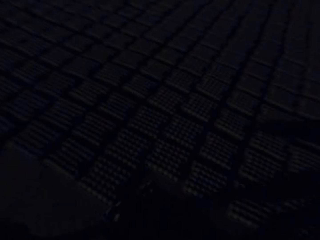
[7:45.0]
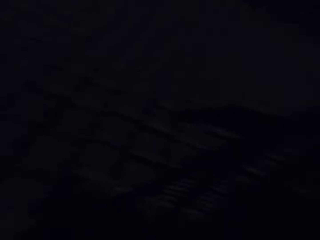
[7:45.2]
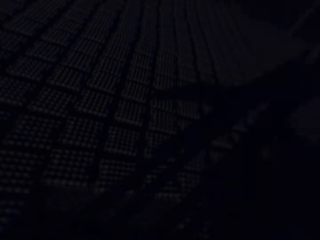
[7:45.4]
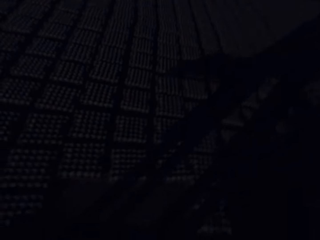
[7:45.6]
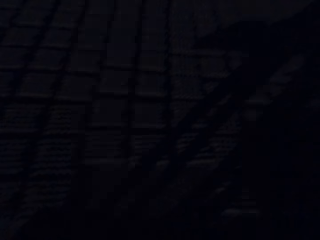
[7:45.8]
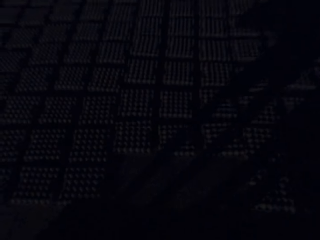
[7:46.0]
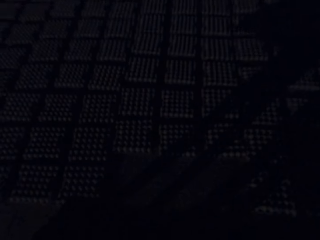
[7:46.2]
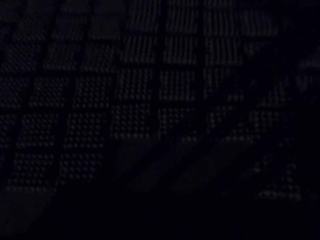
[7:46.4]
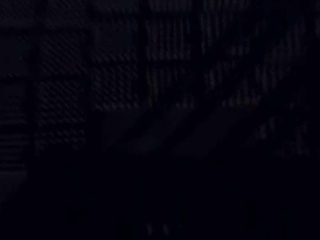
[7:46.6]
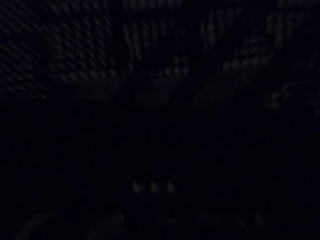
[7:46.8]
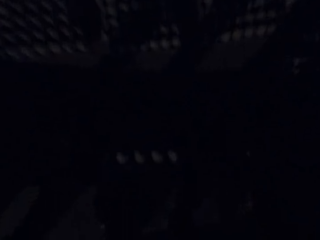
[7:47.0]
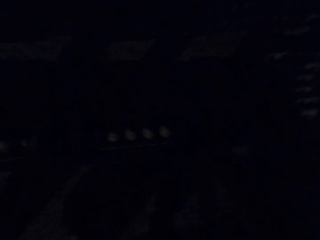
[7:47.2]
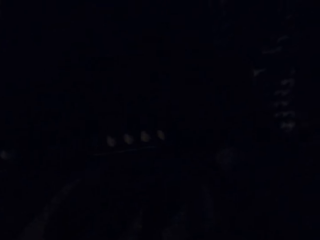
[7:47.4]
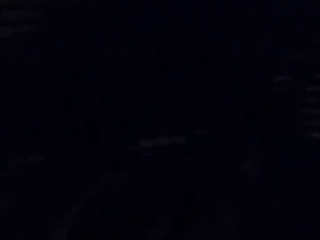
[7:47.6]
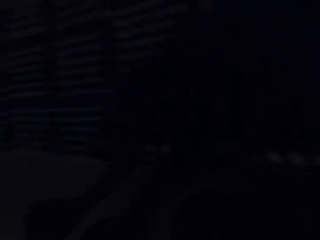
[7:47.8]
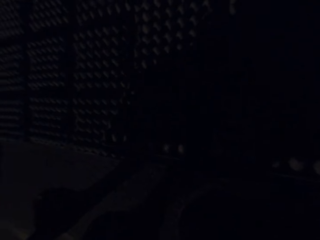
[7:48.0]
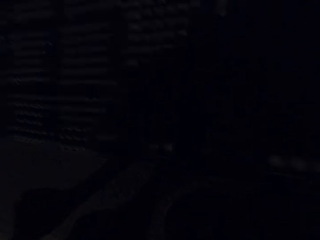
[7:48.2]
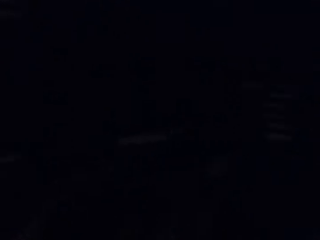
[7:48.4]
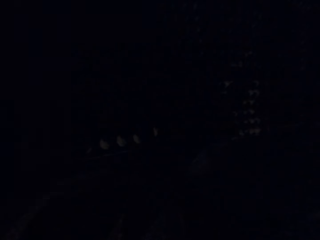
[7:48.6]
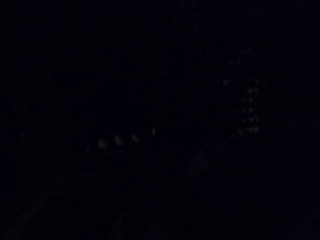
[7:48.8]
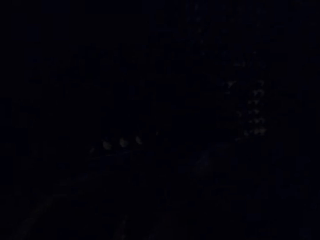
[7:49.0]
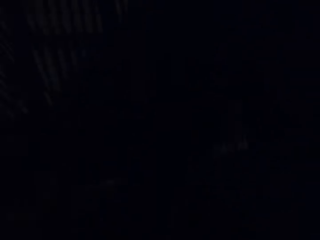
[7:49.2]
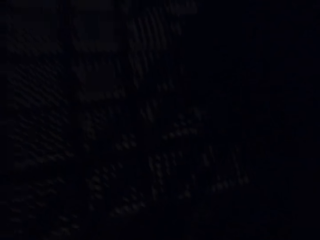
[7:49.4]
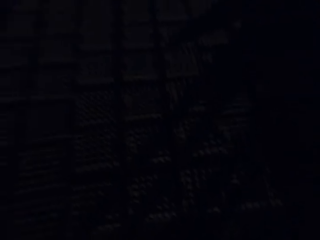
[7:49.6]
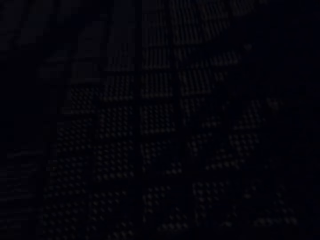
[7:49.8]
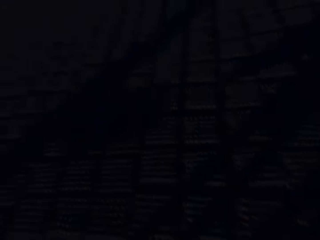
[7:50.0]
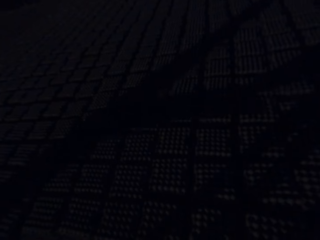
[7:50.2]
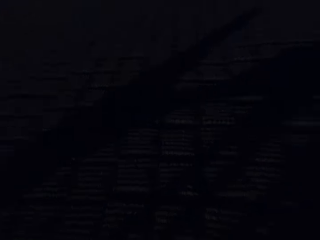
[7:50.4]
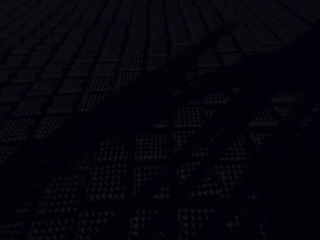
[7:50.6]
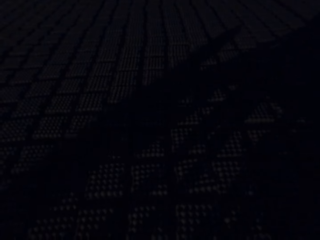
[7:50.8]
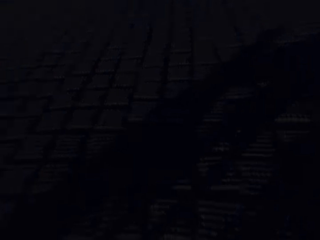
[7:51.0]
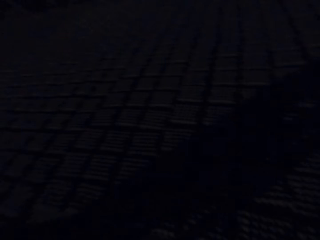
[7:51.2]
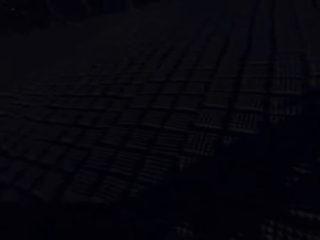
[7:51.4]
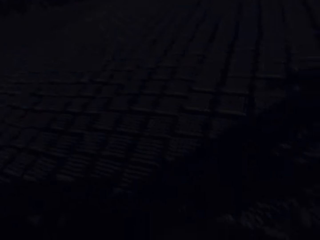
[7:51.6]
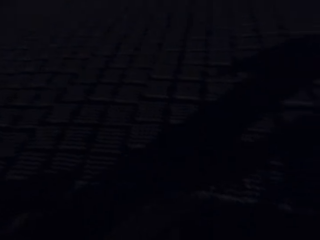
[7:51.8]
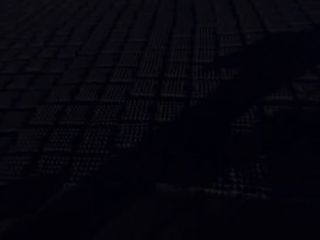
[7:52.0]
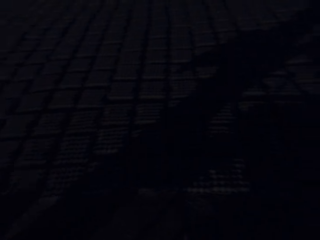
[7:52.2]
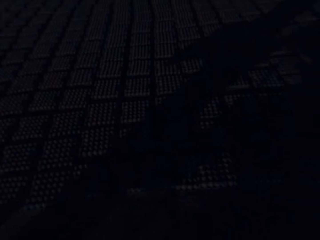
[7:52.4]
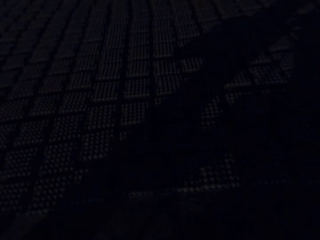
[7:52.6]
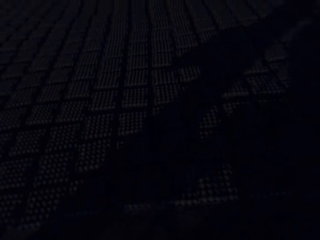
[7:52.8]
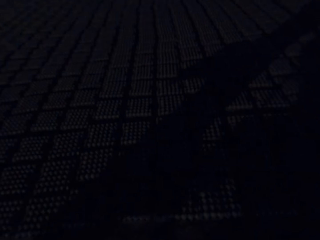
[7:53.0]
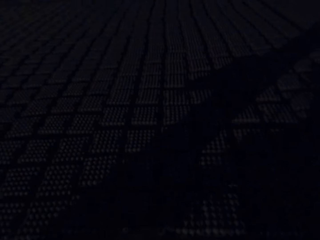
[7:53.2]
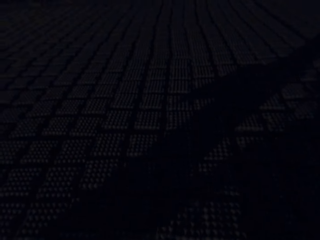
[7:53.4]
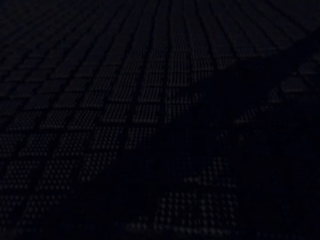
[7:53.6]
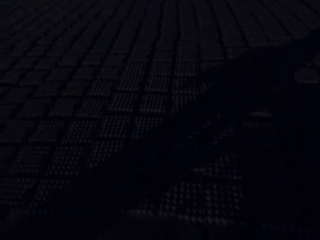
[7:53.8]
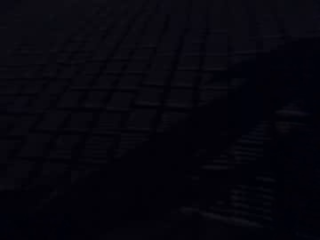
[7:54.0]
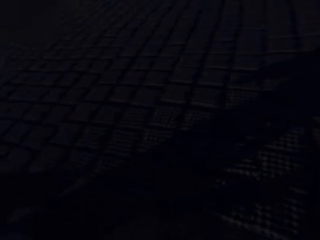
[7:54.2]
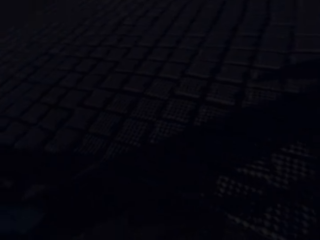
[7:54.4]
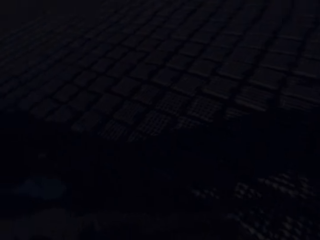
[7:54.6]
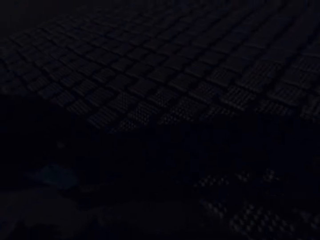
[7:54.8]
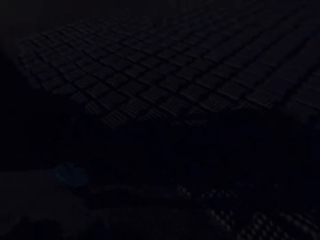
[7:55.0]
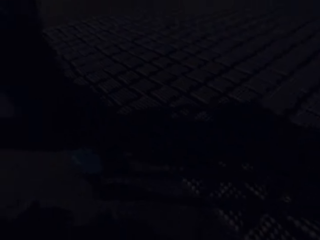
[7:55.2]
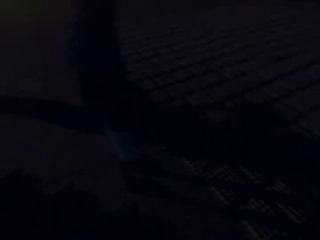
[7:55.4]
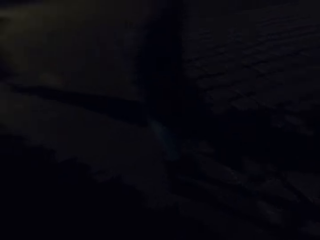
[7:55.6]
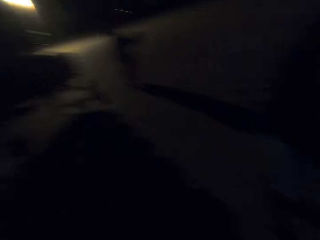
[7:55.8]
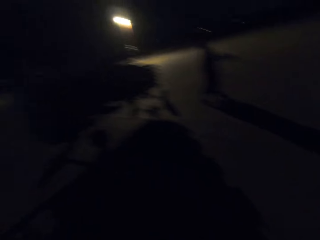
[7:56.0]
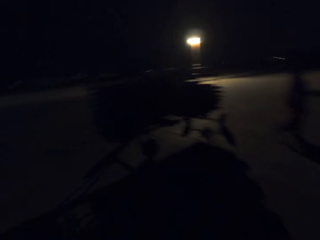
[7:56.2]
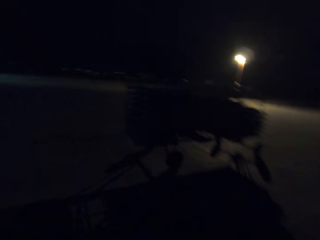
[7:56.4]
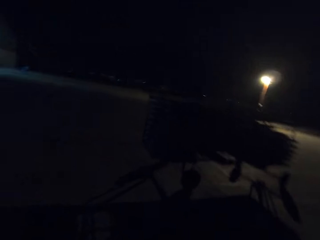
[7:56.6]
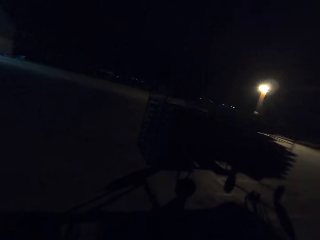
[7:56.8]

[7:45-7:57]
The camera wearer drops the egg crates in both hands on the ground.

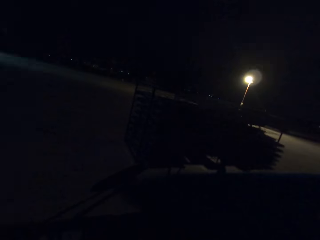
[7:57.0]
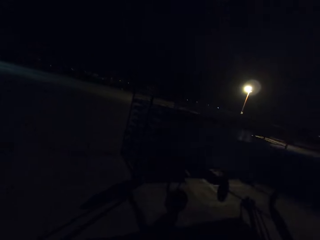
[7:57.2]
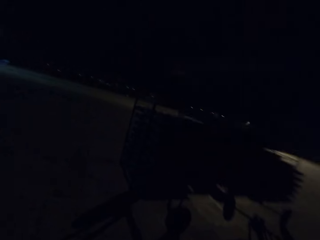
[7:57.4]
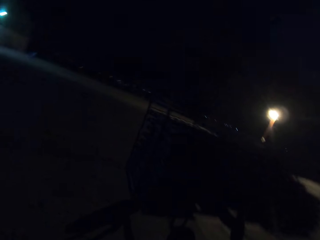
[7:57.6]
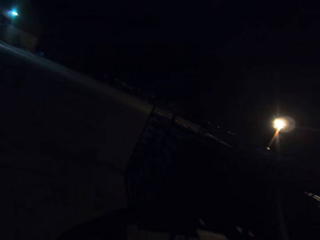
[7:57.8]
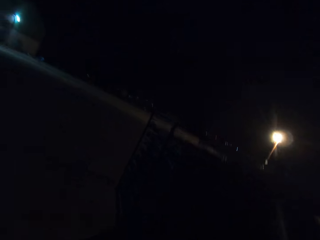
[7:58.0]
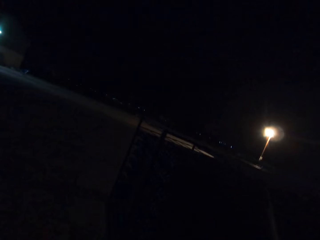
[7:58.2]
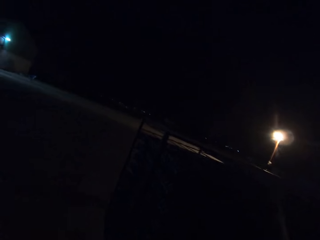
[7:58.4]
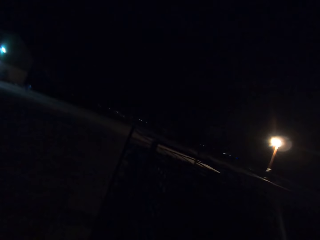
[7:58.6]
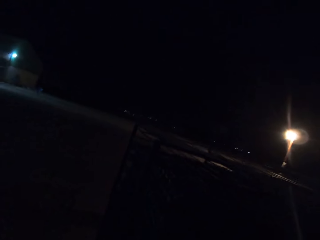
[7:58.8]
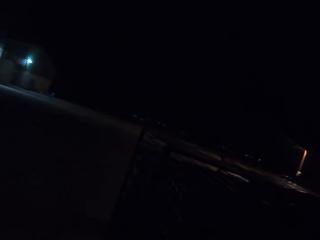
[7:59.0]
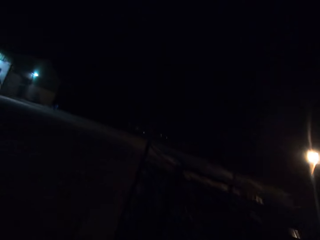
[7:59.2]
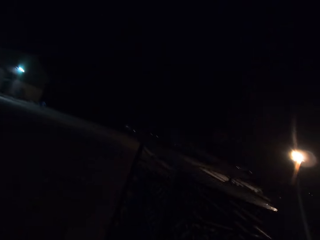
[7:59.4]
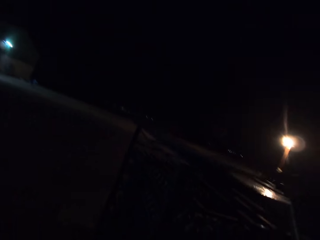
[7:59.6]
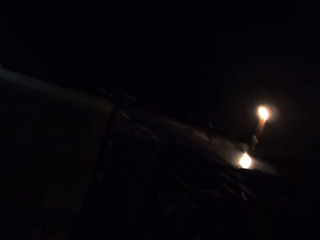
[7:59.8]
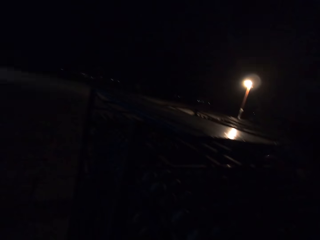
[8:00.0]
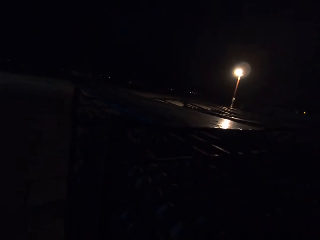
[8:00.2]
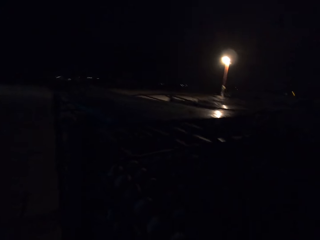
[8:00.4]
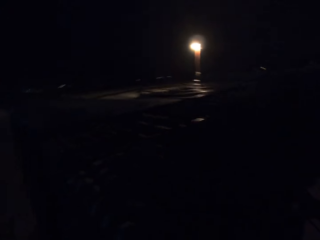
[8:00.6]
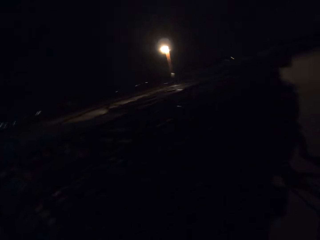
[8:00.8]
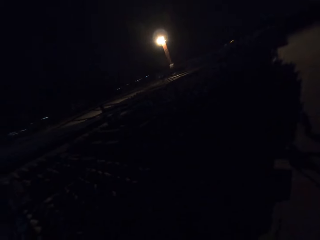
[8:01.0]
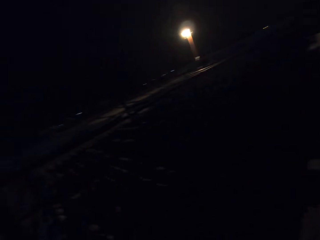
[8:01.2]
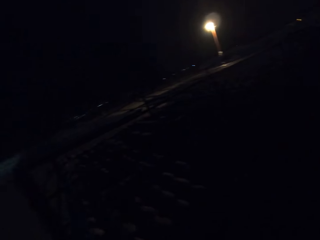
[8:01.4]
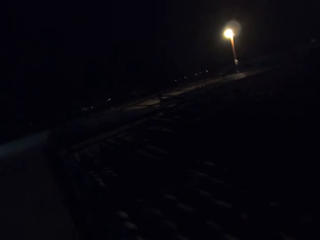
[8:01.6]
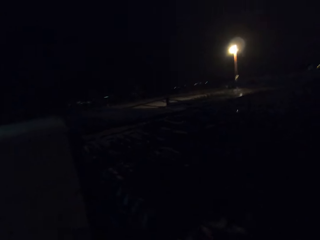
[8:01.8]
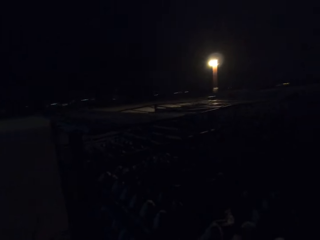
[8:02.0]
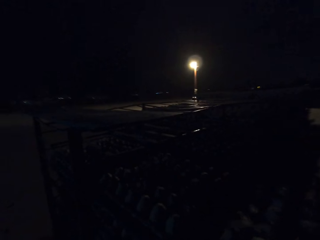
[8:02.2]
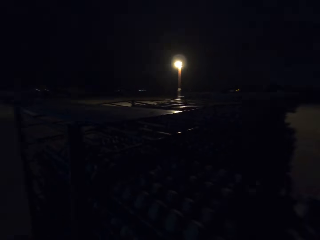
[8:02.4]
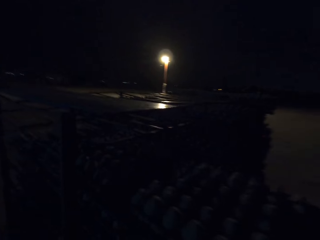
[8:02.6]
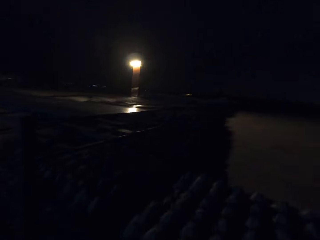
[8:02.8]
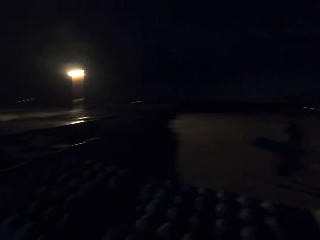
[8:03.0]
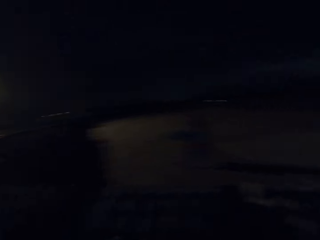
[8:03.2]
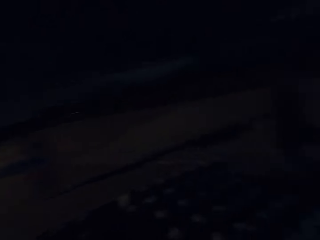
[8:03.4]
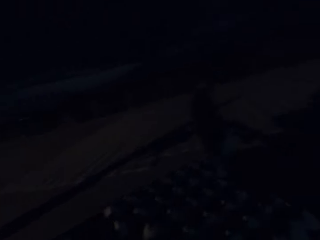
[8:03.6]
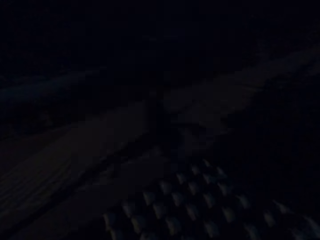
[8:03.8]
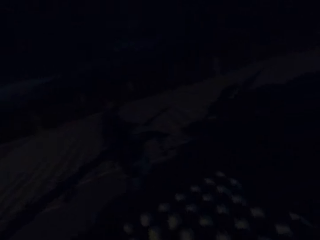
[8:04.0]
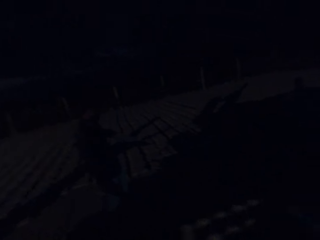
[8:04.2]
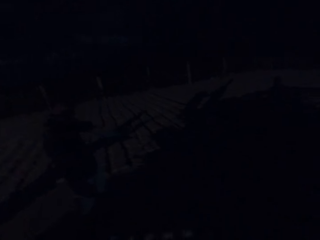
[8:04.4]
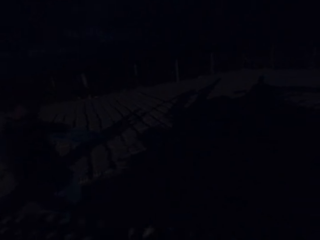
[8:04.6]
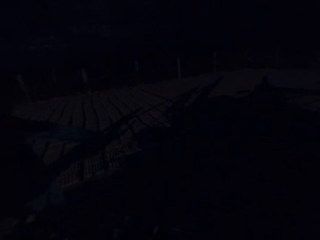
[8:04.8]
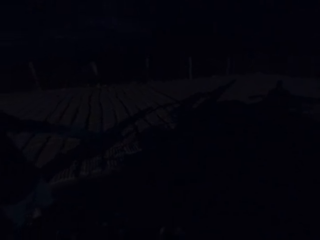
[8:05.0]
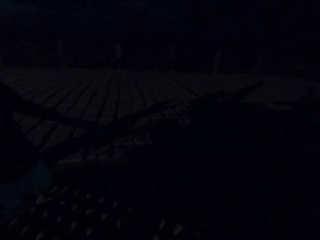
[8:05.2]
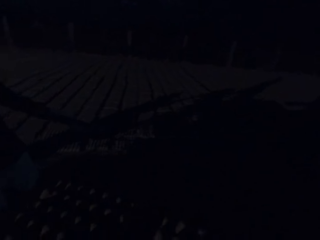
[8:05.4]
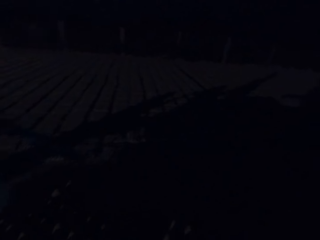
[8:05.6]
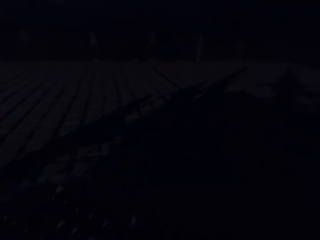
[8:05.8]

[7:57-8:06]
The camera wearer picks up an egg crate from a rack with his right hand.
